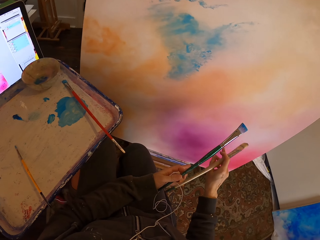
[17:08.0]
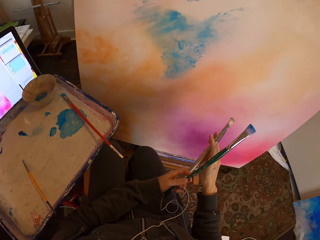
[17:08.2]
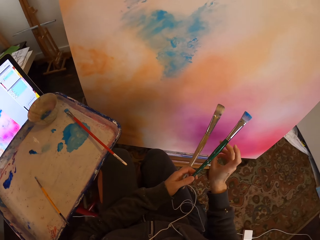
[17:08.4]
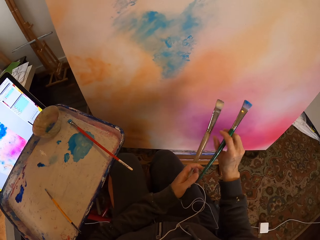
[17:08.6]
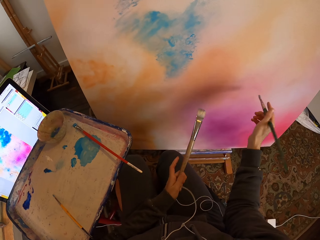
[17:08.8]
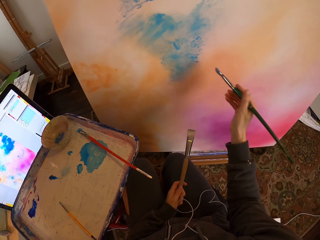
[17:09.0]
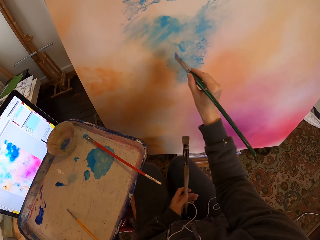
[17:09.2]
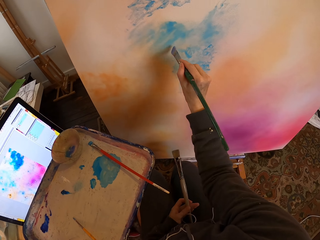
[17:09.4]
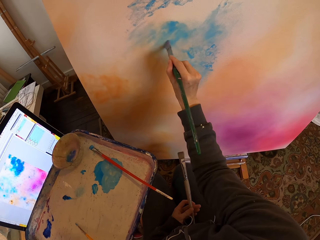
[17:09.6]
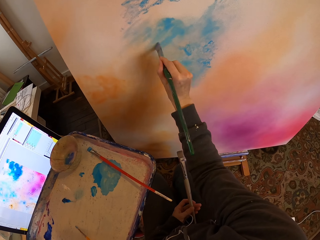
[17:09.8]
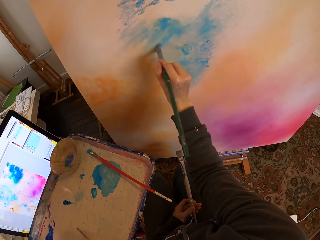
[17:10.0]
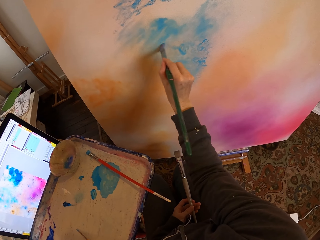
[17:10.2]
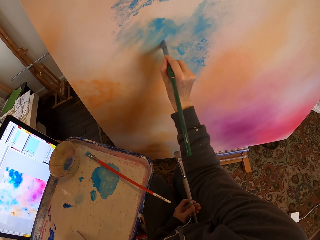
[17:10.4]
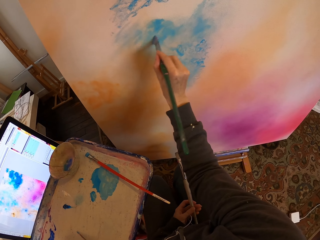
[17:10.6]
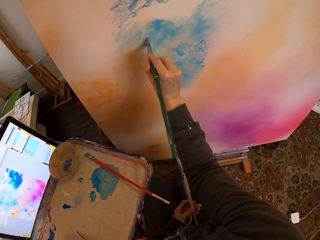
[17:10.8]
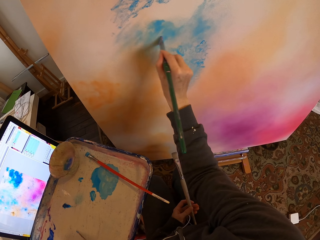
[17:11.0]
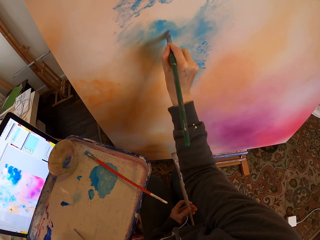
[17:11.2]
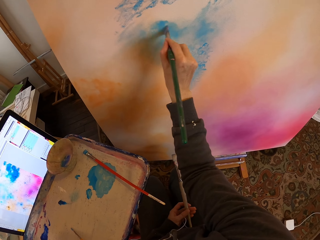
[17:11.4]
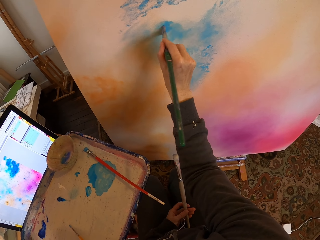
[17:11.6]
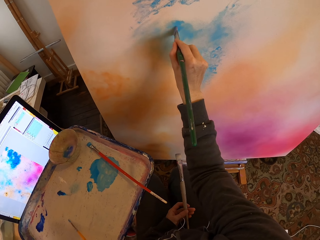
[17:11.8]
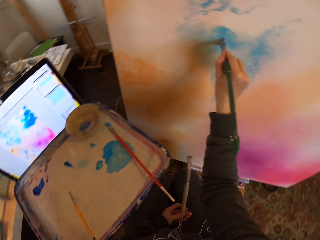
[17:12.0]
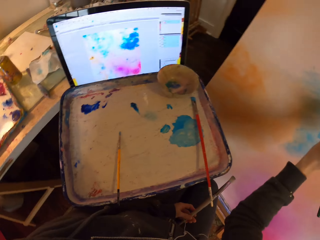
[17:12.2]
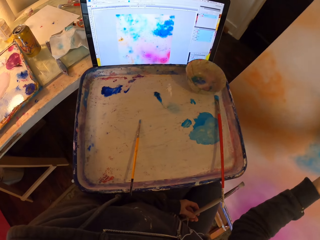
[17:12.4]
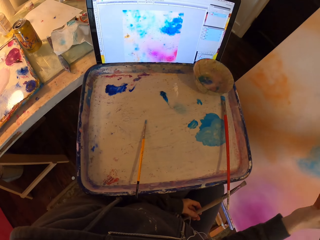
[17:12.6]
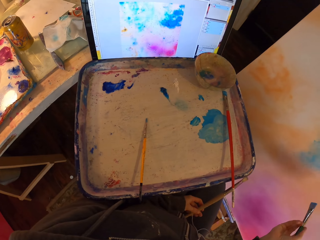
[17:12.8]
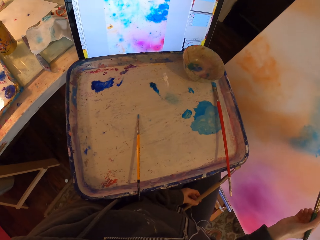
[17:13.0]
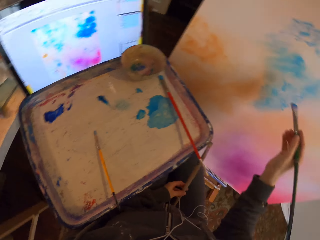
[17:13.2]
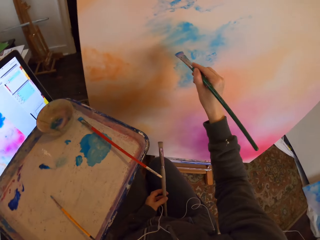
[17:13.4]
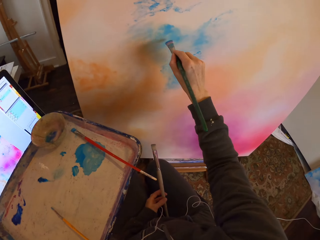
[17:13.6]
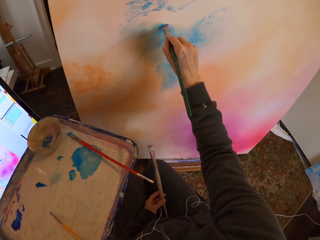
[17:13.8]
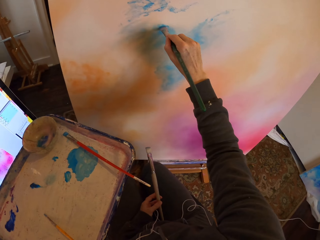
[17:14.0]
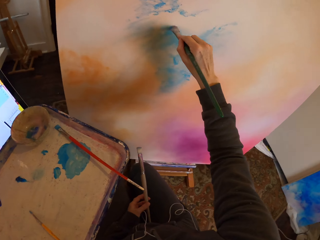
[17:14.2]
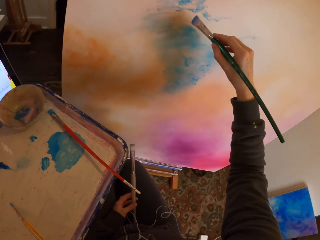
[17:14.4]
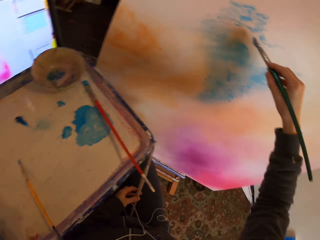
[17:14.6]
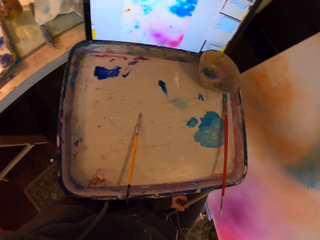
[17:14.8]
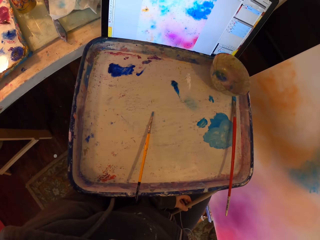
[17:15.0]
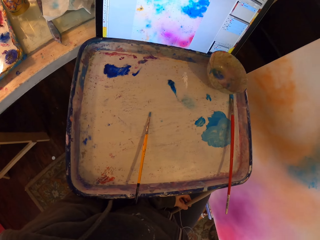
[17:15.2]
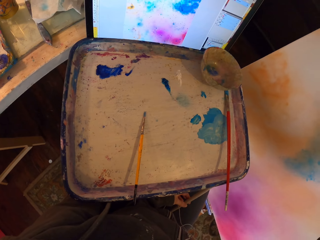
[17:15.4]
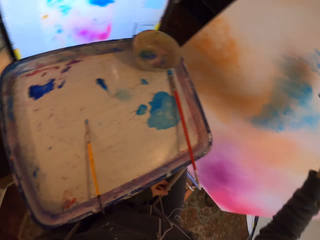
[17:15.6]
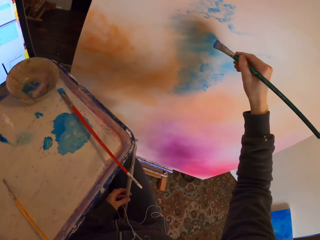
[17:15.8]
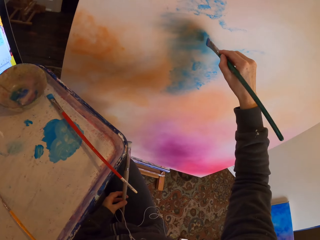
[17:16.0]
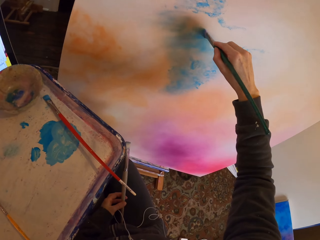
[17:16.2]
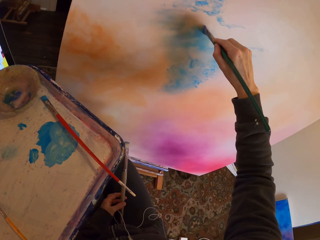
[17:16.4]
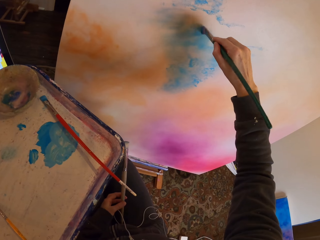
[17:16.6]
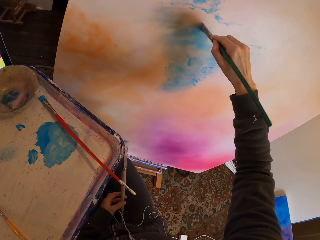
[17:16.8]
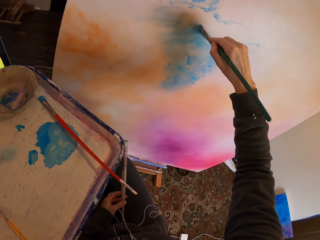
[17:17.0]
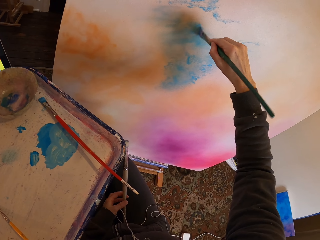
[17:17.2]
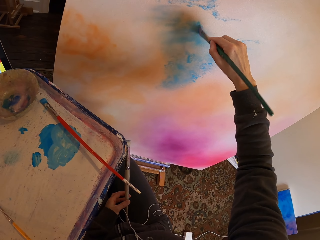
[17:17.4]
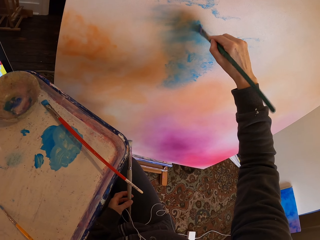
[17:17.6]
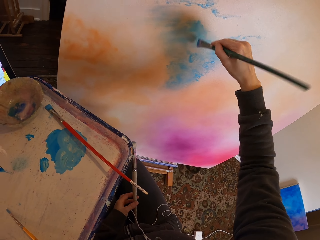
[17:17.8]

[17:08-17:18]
The camera wearer shifts the paintbrushes in the hands. She paints on the board using the soft paint brush as she copies from the screen. She stares at the paintings. She paints on the board.

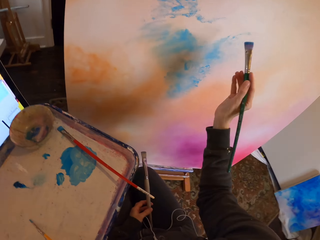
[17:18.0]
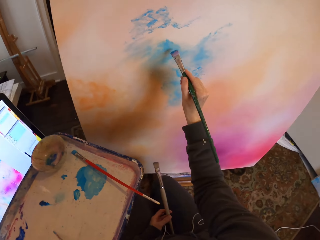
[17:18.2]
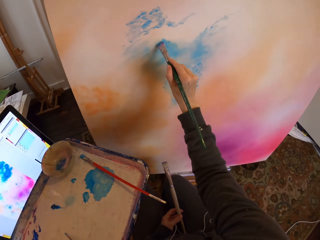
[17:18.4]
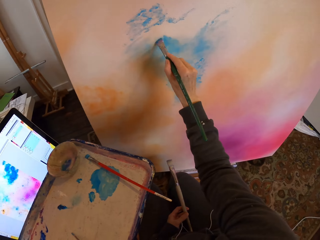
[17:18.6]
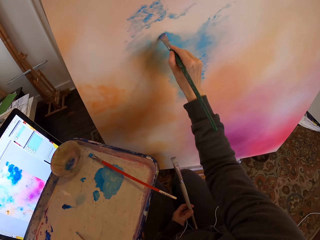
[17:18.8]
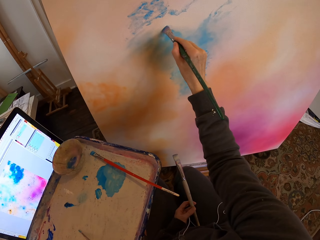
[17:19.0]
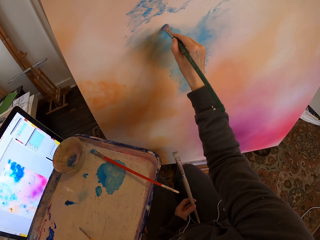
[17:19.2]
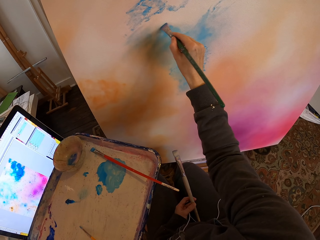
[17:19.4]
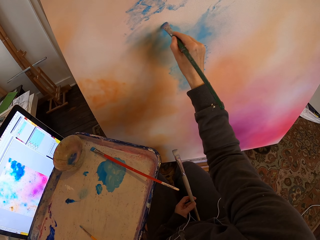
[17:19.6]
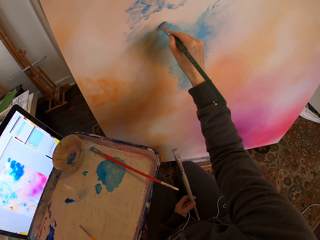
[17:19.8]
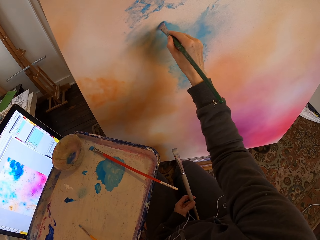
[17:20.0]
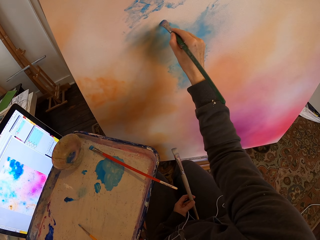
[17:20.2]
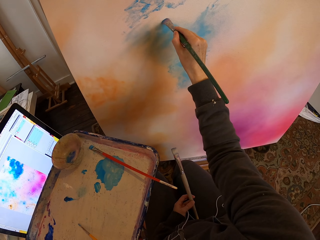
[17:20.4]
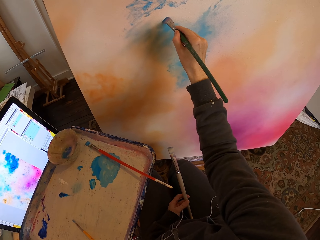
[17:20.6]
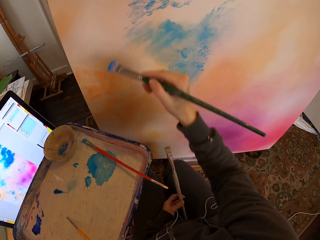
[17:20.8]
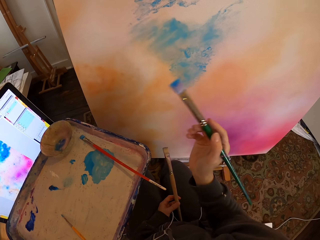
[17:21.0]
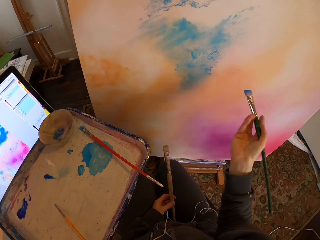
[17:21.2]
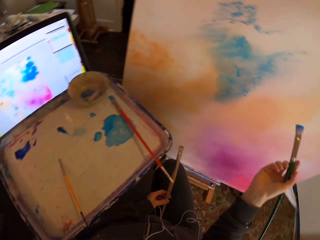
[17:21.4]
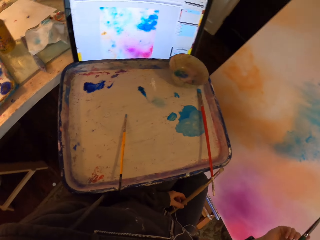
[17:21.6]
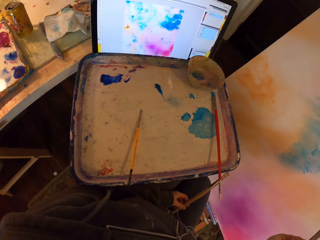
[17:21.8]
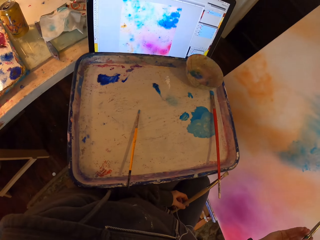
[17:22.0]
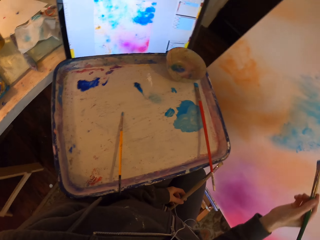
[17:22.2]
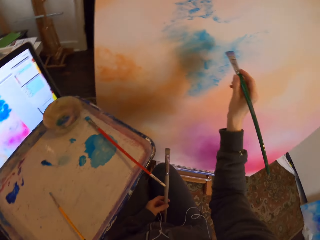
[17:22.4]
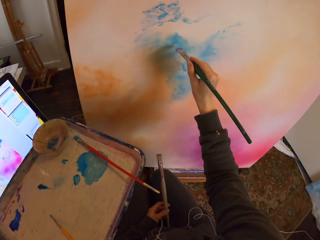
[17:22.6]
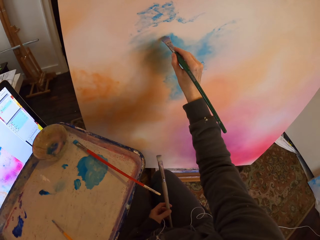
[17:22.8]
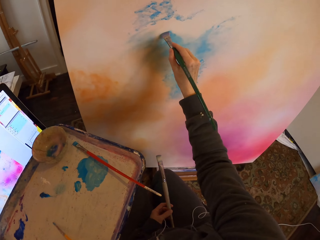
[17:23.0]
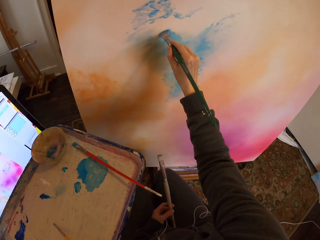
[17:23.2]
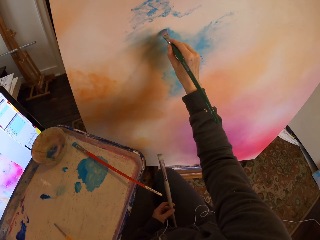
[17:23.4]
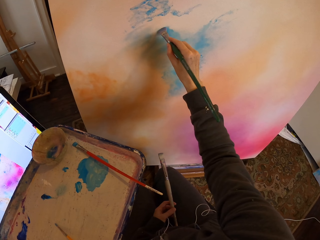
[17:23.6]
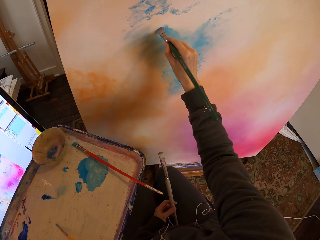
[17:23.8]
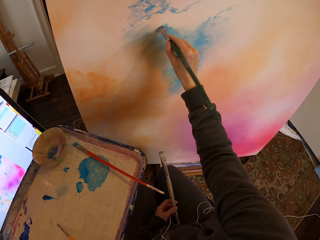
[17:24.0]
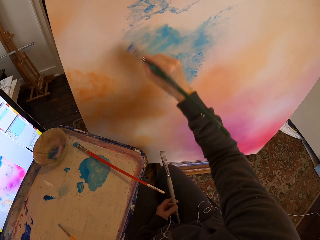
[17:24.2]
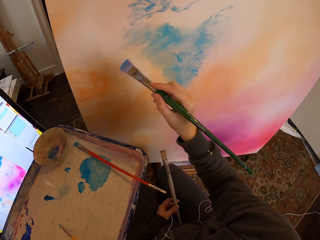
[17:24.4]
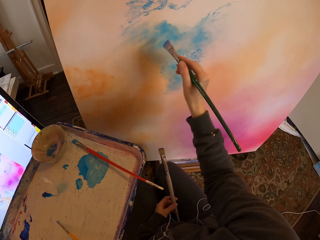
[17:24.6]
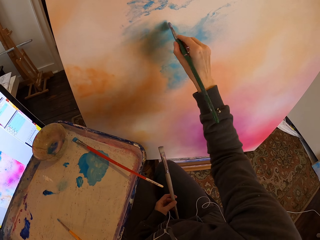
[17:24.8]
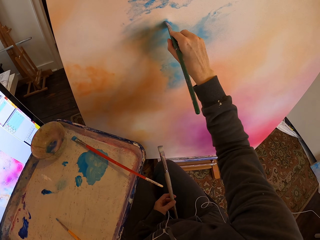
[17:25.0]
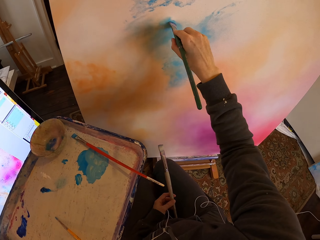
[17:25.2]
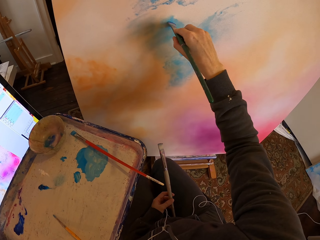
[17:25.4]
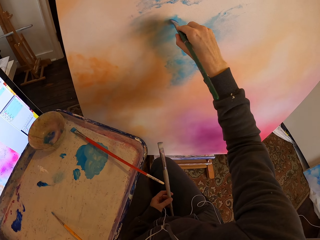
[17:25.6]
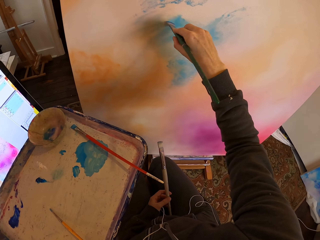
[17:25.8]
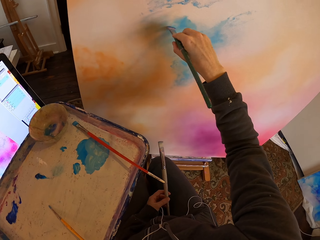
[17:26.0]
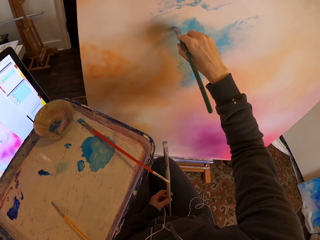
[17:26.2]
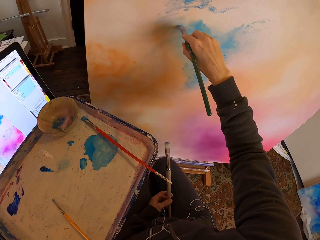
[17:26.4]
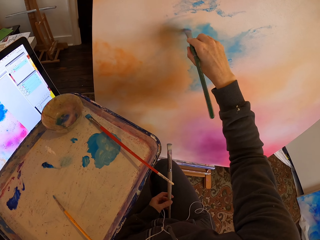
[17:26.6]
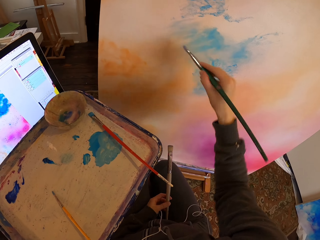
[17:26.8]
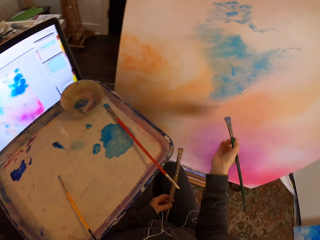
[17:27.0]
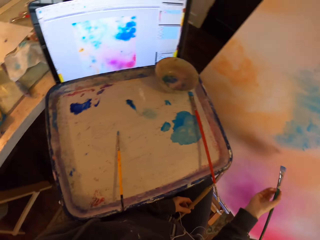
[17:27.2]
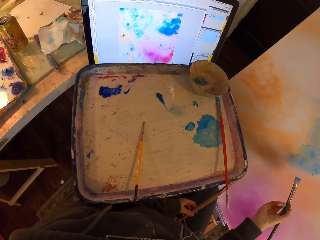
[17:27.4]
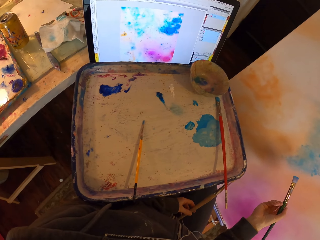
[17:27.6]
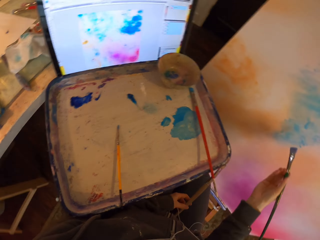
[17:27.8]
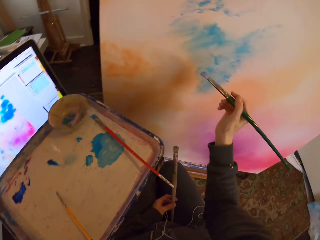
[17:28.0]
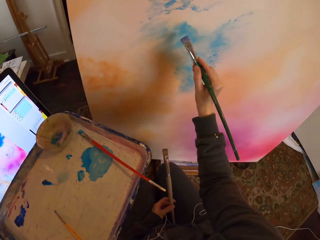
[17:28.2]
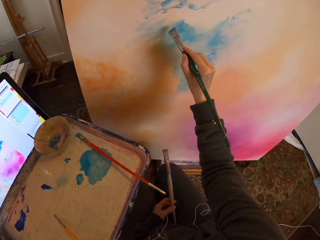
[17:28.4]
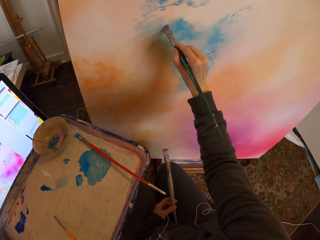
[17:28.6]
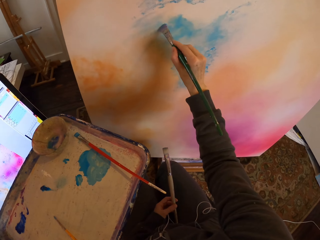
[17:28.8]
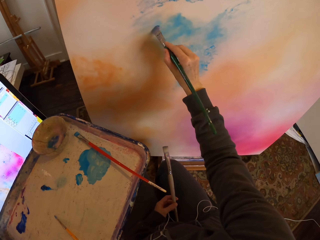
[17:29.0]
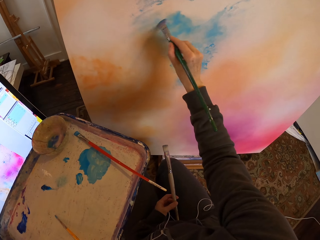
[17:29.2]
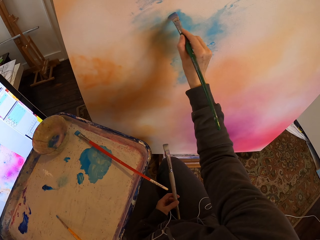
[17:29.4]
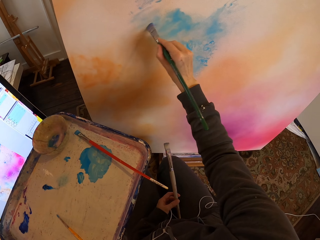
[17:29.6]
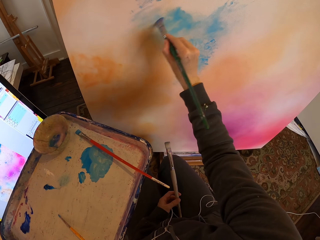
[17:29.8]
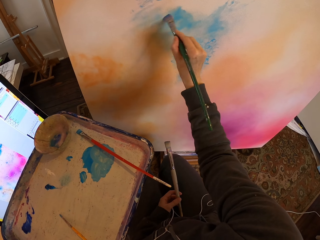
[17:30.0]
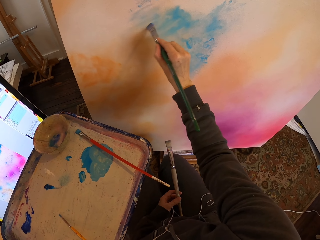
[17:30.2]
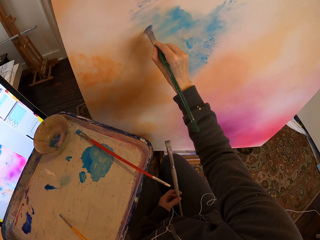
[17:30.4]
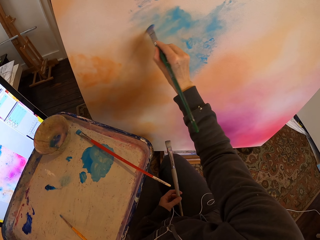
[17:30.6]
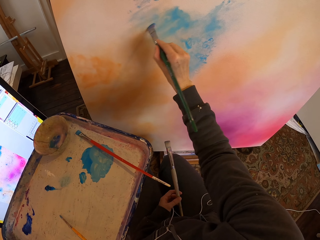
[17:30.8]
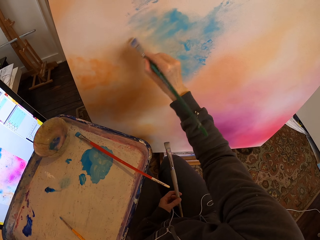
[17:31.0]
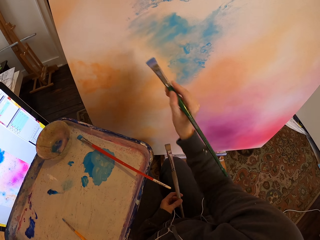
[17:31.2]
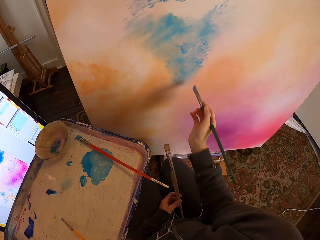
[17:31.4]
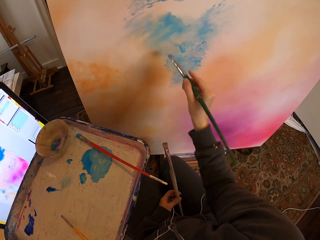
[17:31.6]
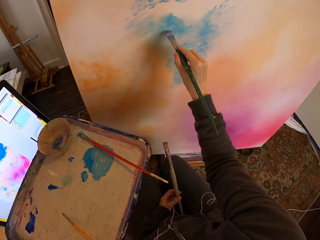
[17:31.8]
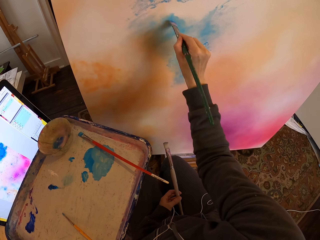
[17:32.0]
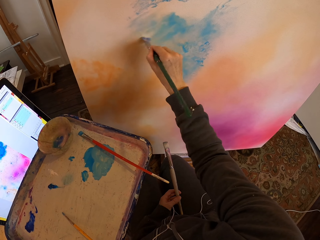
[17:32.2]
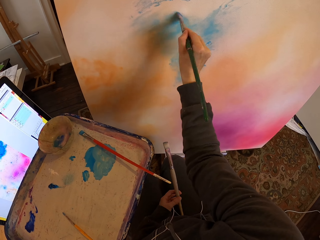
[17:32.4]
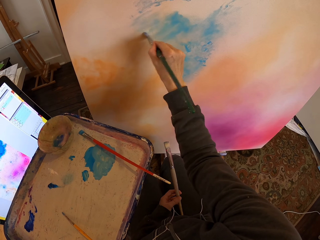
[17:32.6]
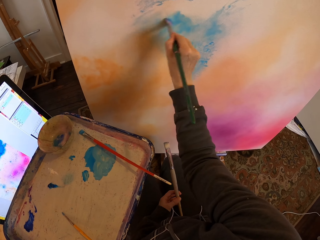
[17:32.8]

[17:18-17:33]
The camera wearer stares at the paintings. They paint the board with the paintbrush. They stare at the paintings. They paint on the board.
